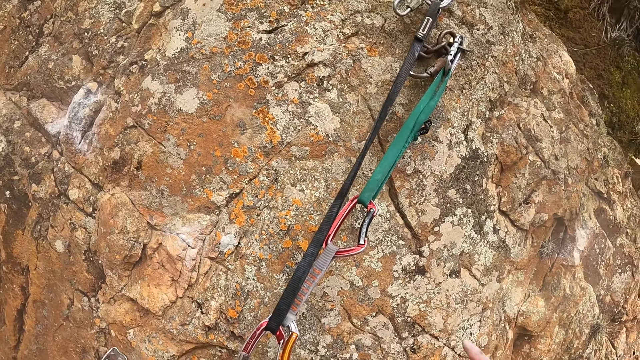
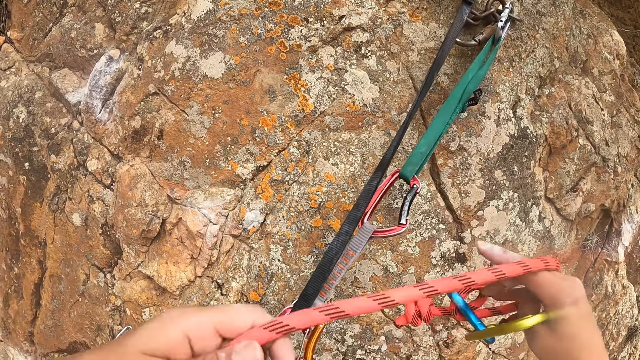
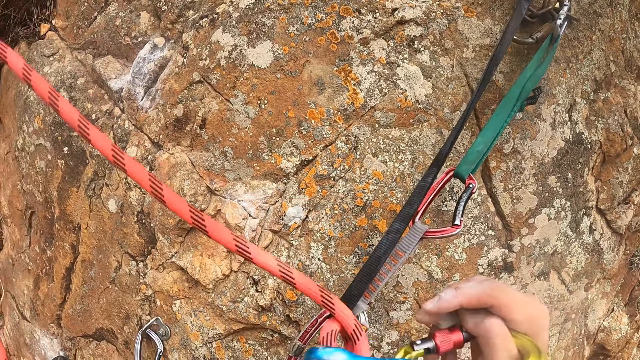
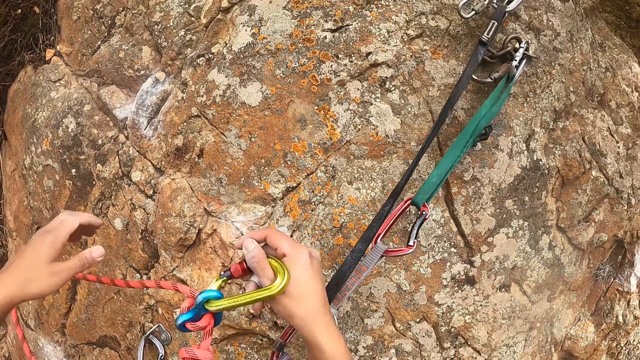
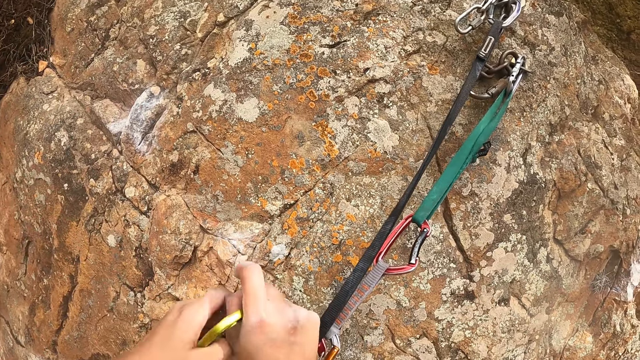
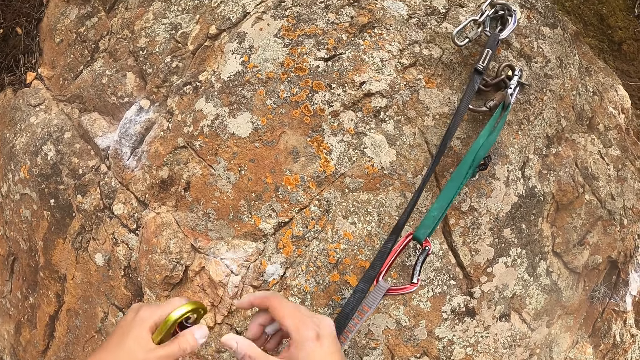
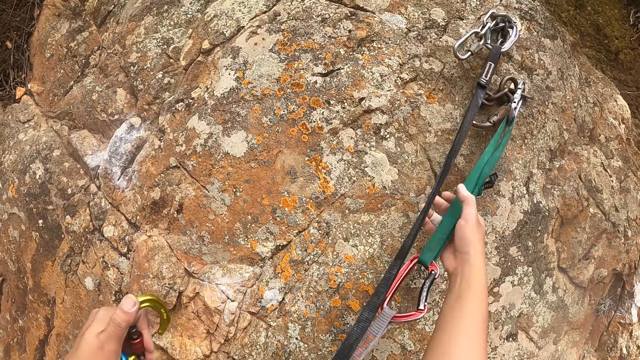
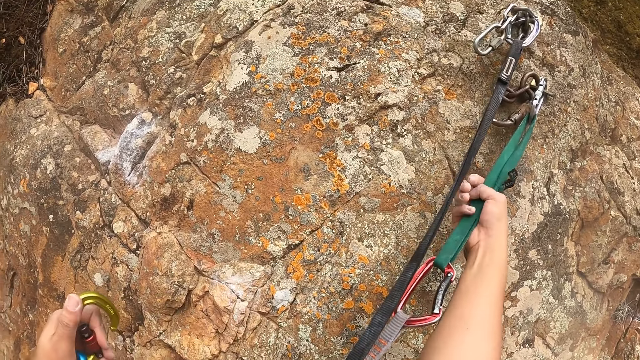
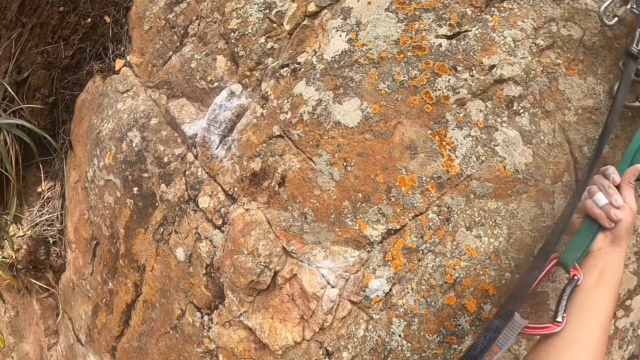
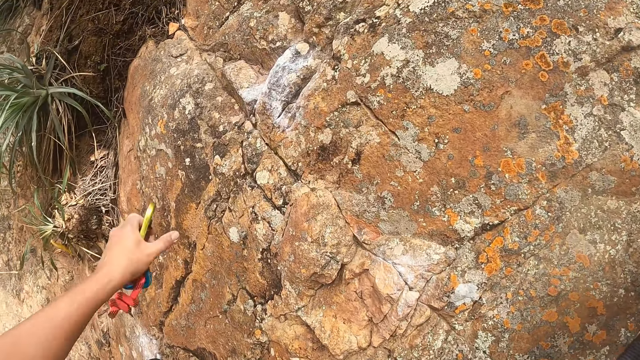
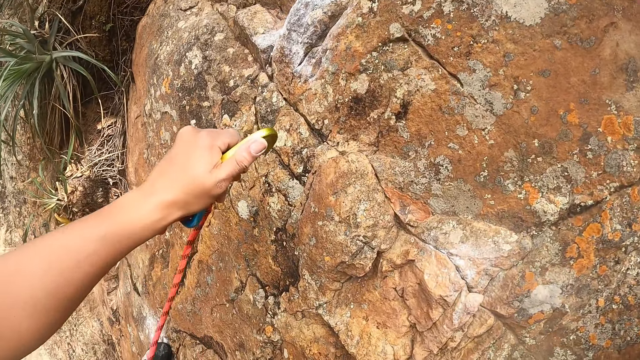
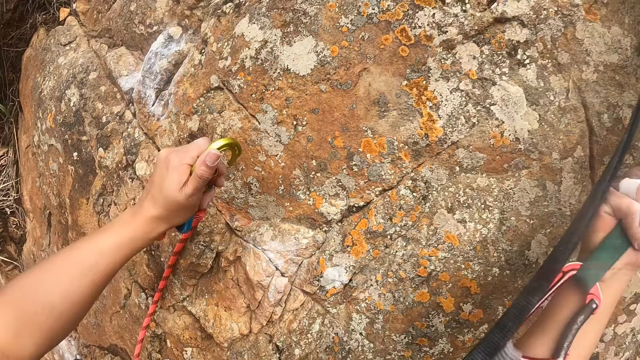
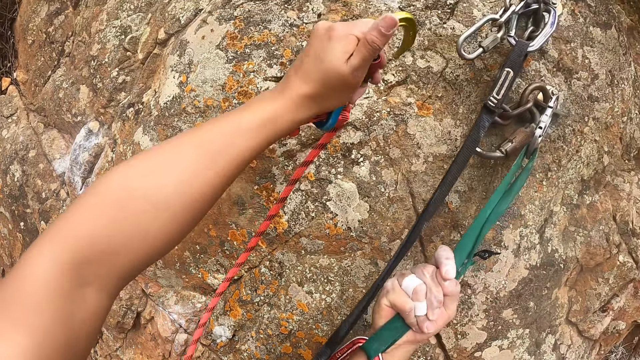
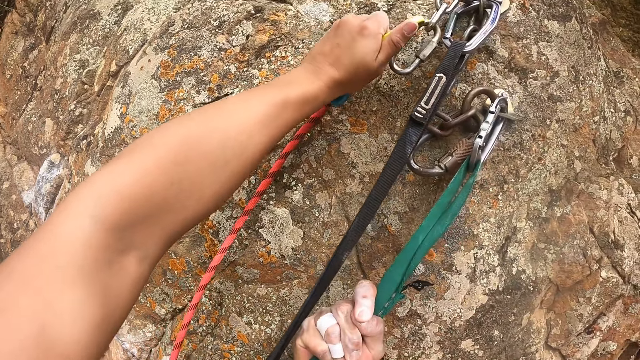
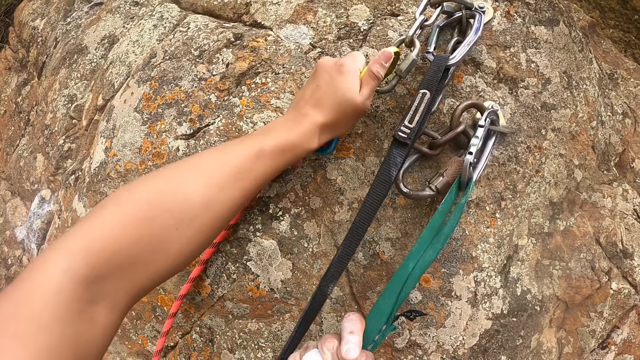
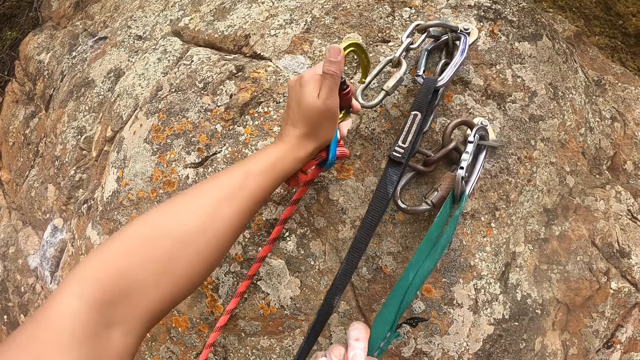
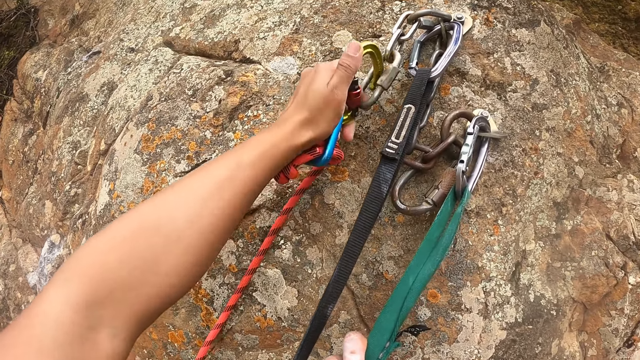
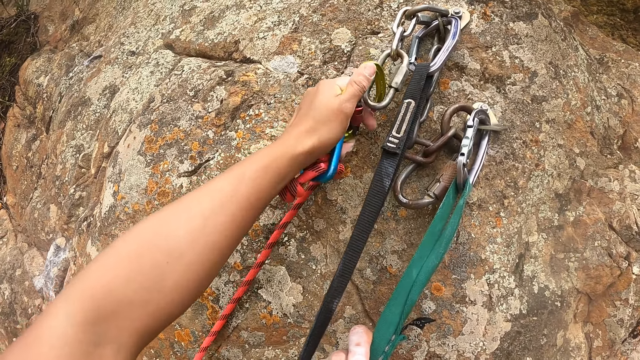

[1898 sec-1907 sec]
The camera wearer holds a carabiner. They hold the zipline lanyard. They pull the zipline lanyard. They connect the carabiner hook on the other hook.

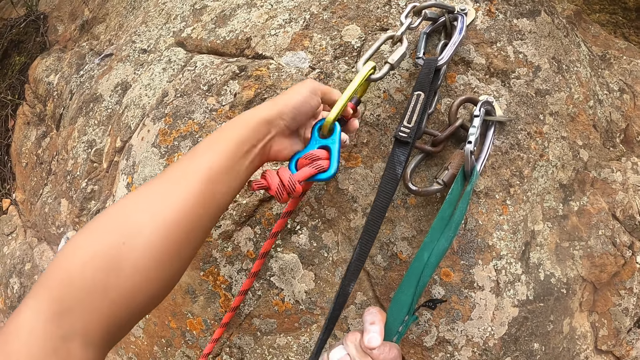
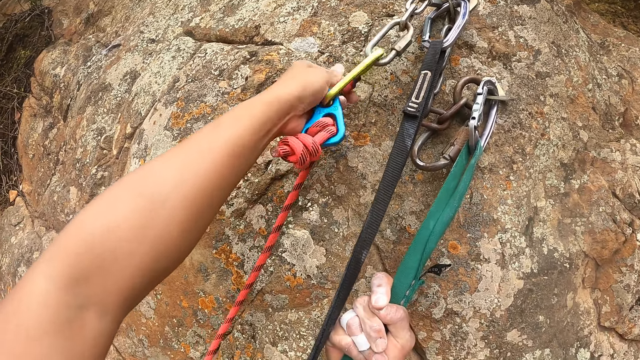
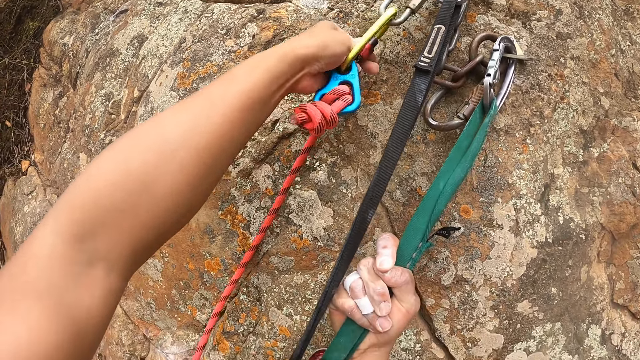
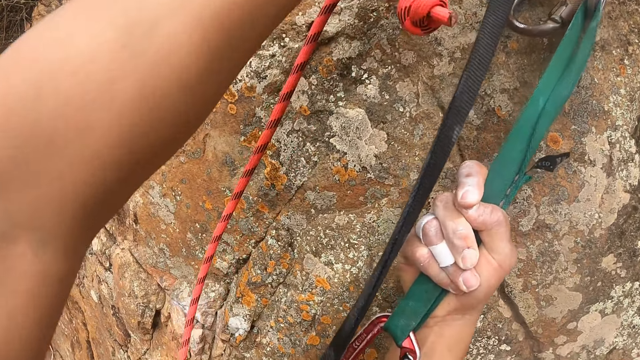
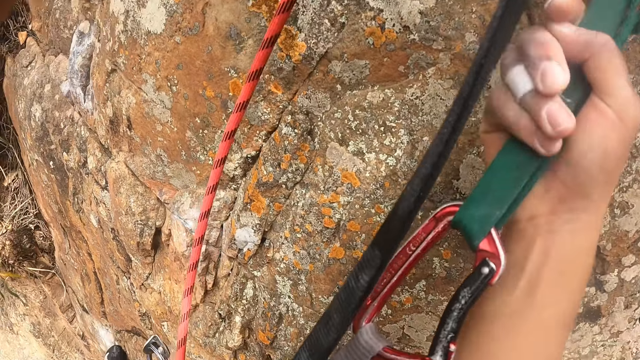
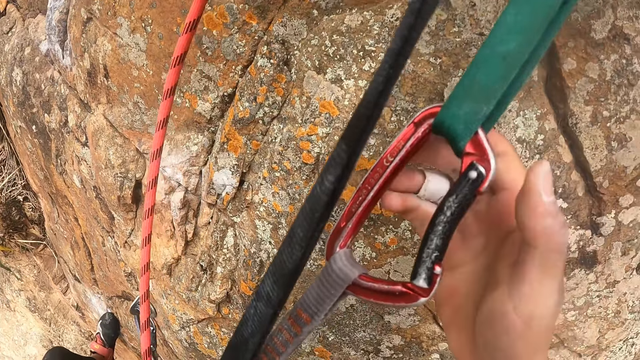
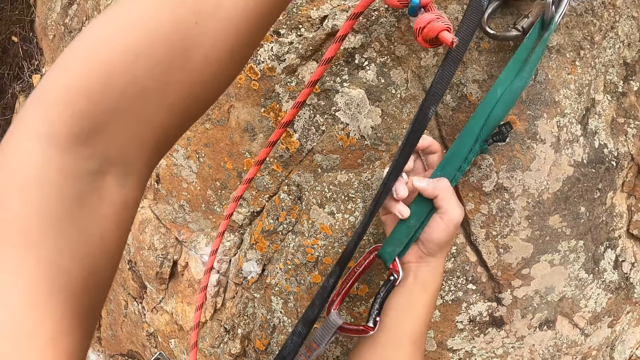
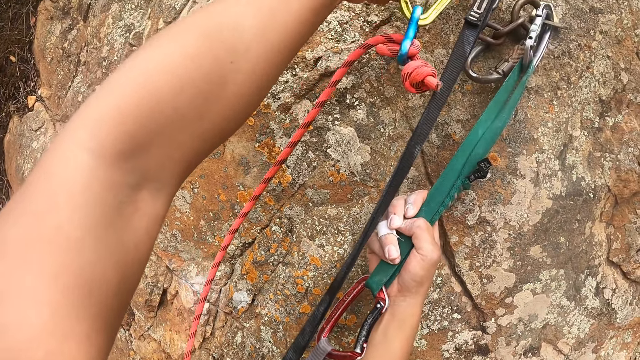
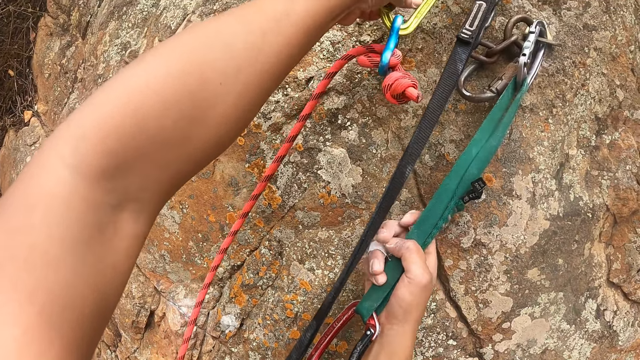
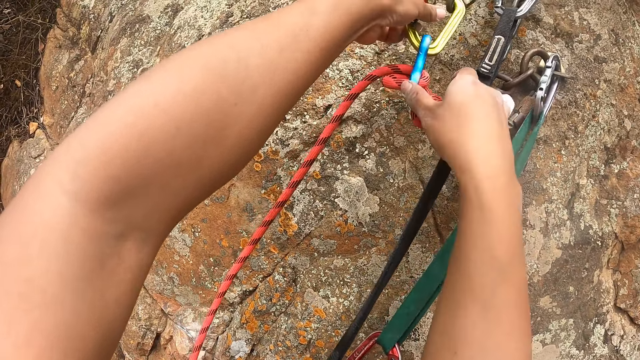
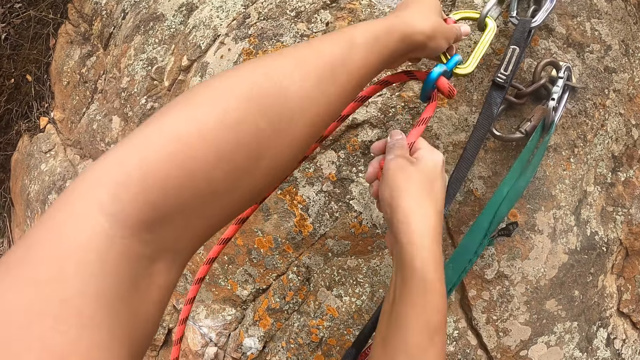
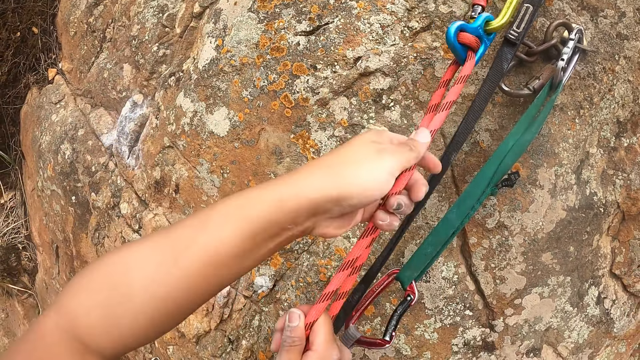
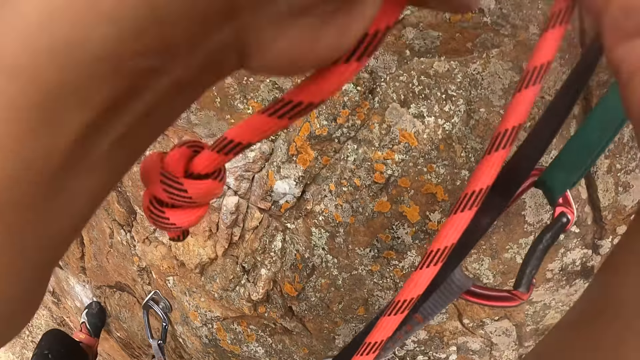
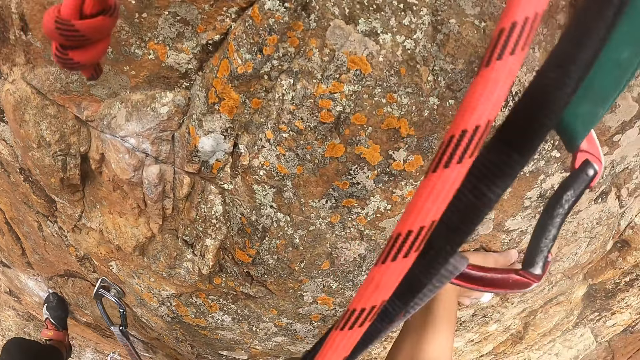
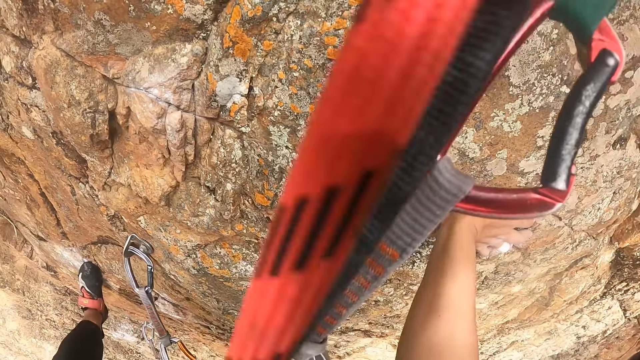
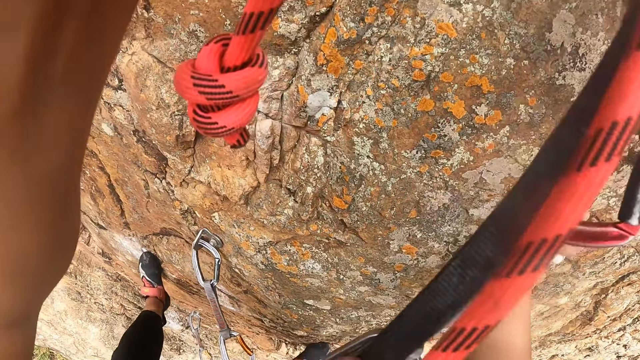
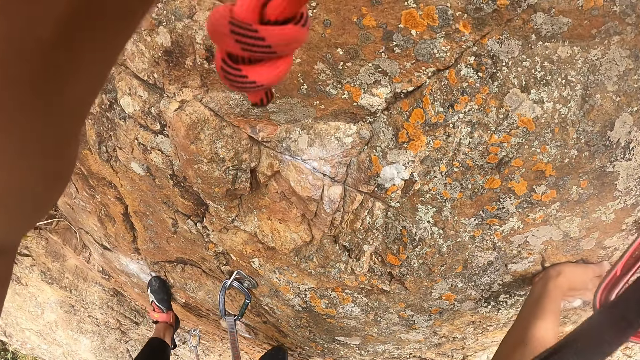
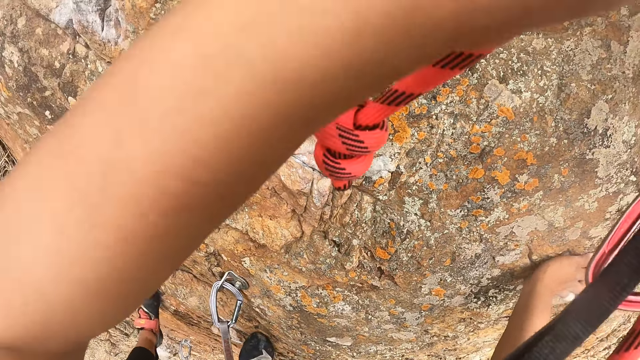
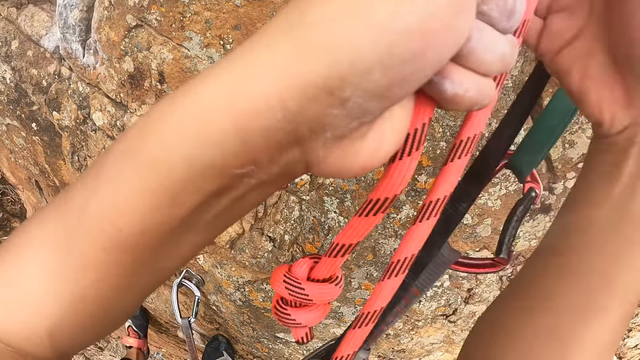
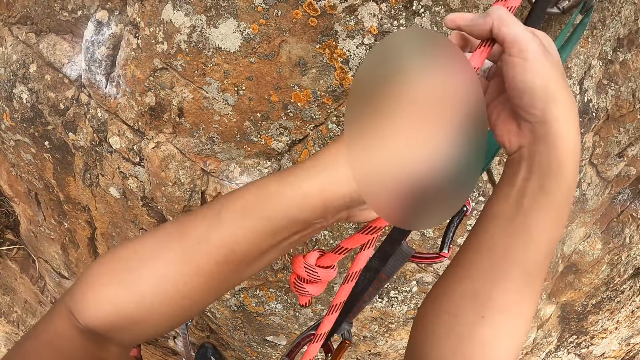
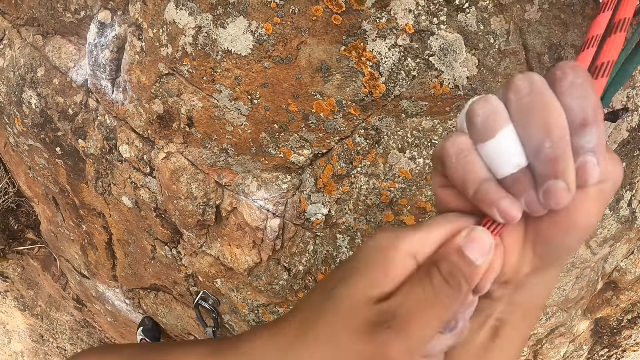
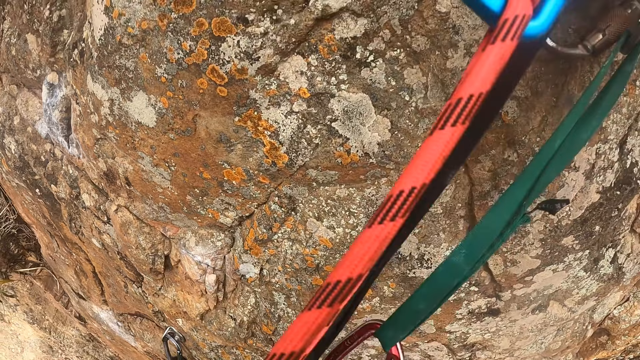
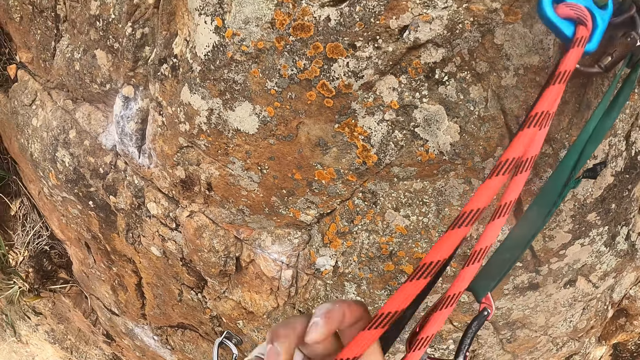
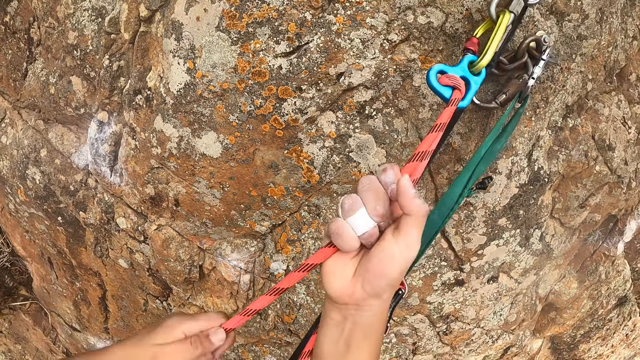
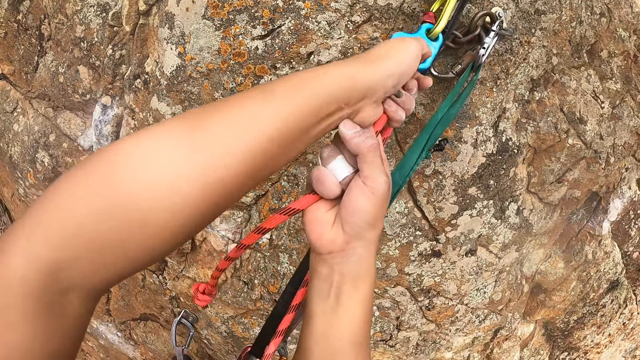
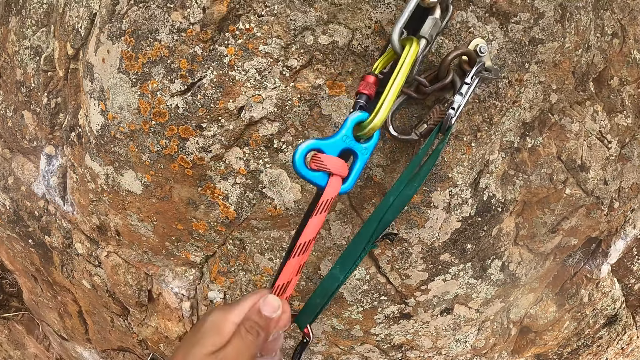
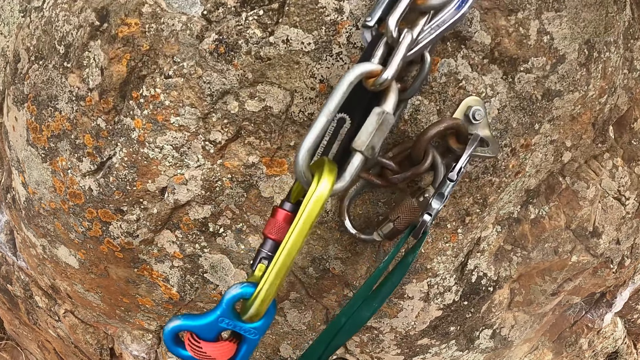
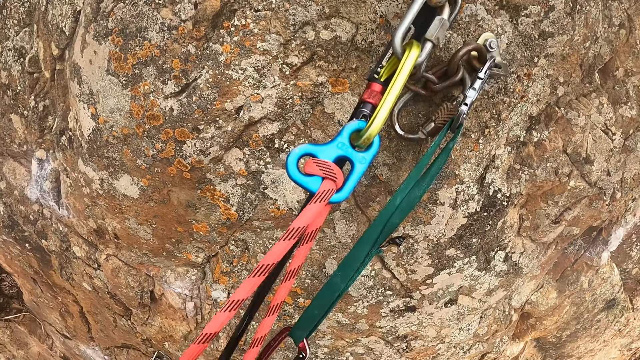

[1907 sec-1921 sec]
The camera wearer touches the carabiner hook. They move the left hand. They move the right hand. They hold the rope. They touch the carabiner hook. They pull the rope. They look around. They pull the rope. They look down. They tighten the knot. They move both hands on the rope. They pull the rope.
